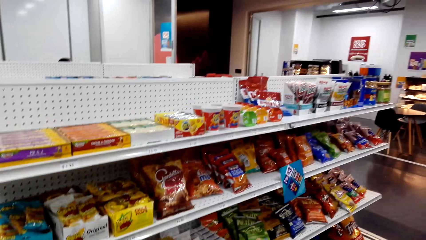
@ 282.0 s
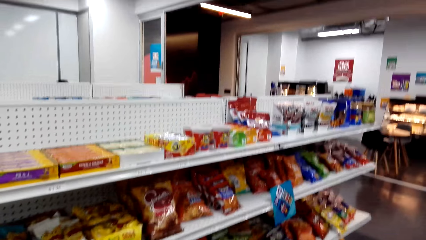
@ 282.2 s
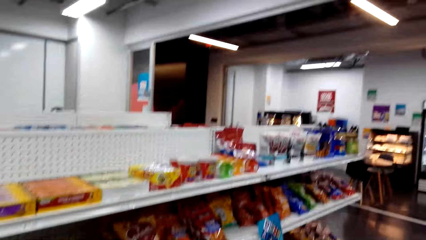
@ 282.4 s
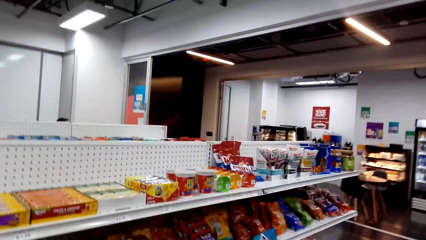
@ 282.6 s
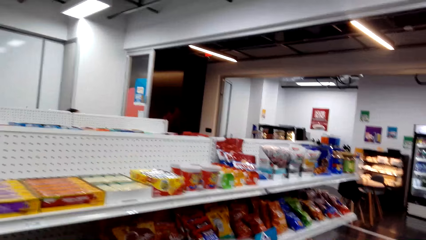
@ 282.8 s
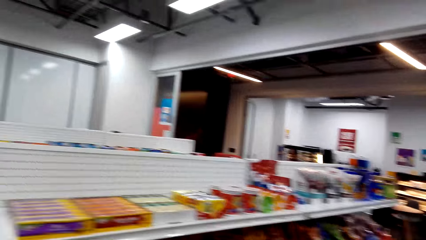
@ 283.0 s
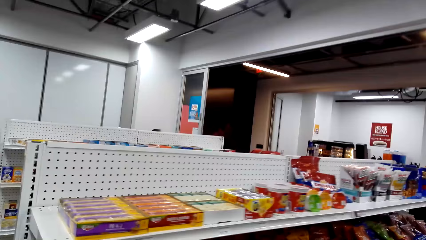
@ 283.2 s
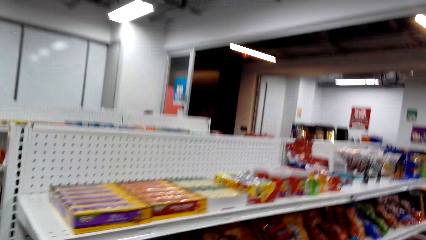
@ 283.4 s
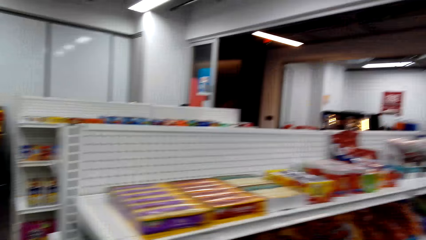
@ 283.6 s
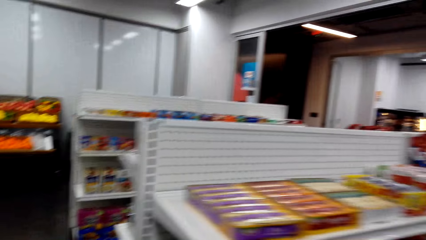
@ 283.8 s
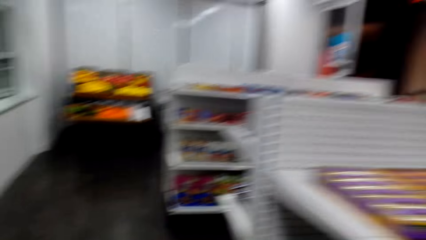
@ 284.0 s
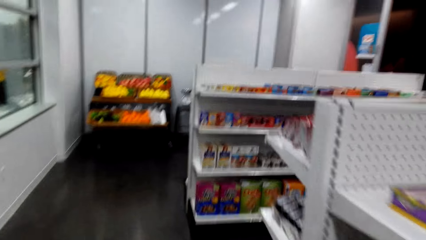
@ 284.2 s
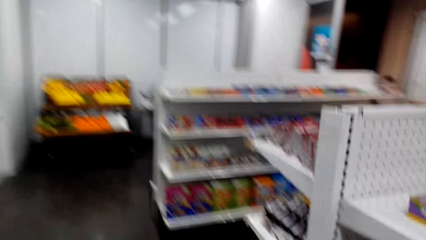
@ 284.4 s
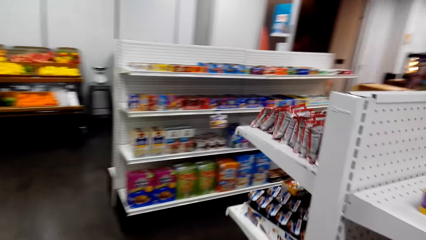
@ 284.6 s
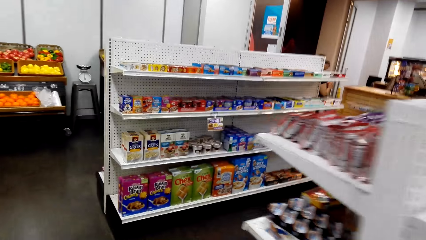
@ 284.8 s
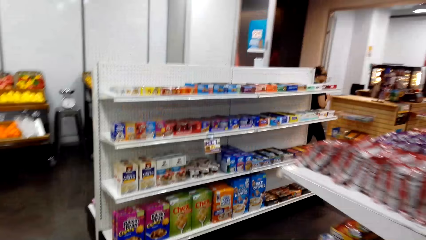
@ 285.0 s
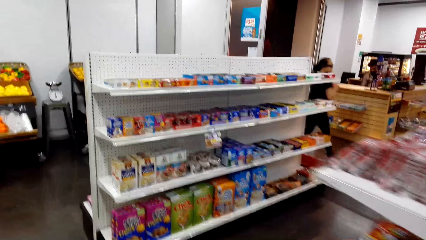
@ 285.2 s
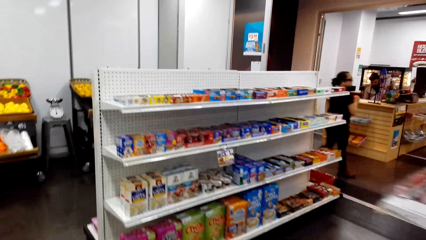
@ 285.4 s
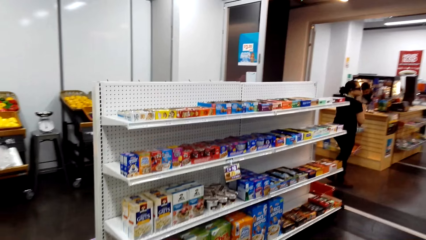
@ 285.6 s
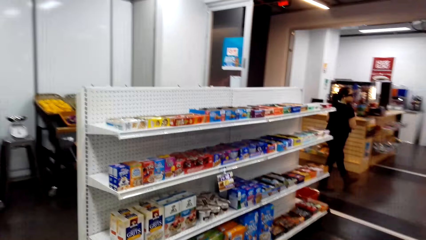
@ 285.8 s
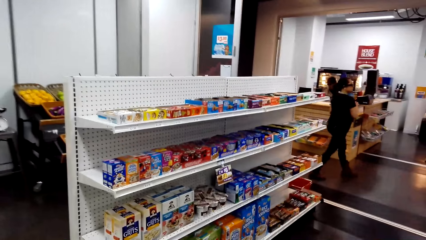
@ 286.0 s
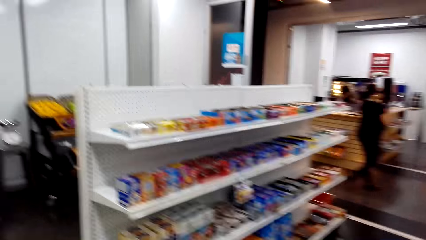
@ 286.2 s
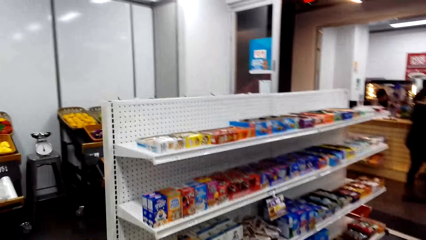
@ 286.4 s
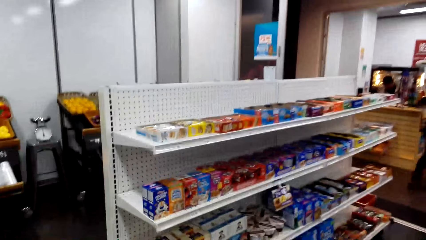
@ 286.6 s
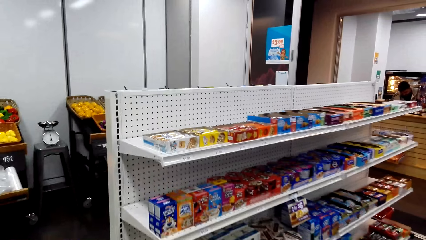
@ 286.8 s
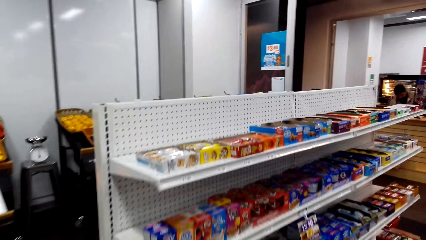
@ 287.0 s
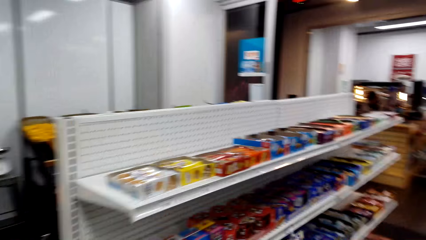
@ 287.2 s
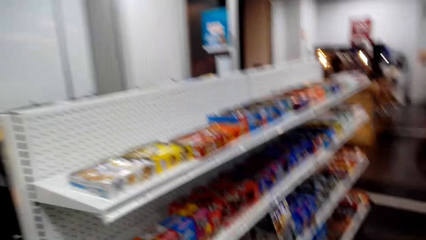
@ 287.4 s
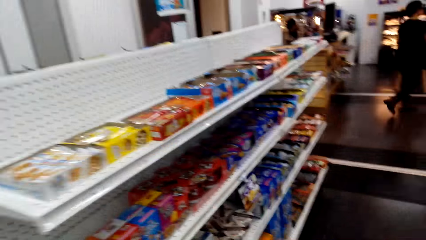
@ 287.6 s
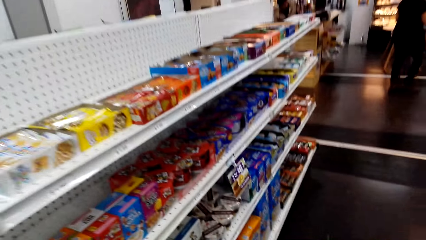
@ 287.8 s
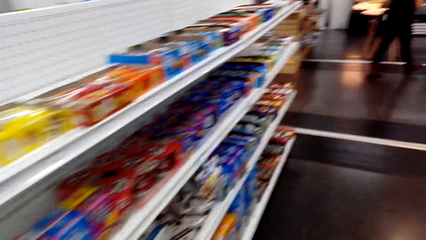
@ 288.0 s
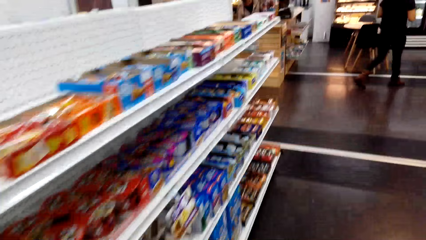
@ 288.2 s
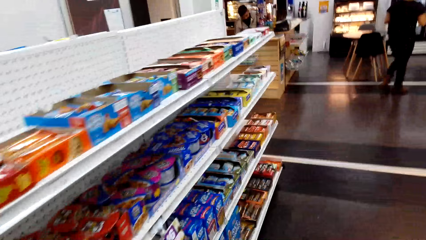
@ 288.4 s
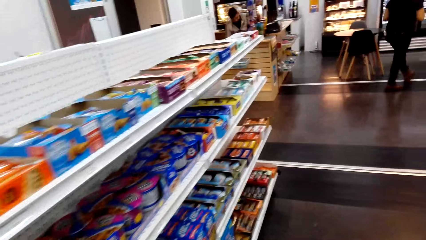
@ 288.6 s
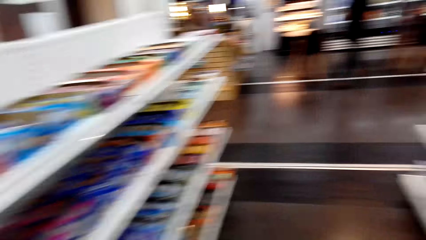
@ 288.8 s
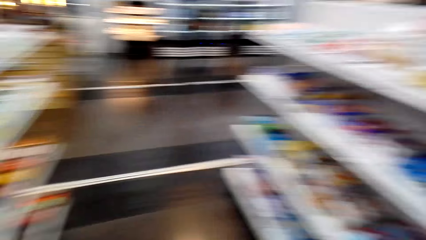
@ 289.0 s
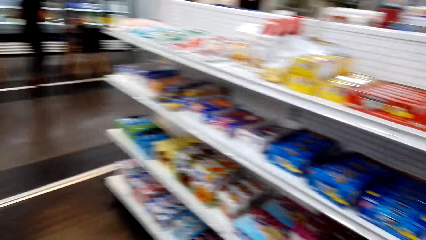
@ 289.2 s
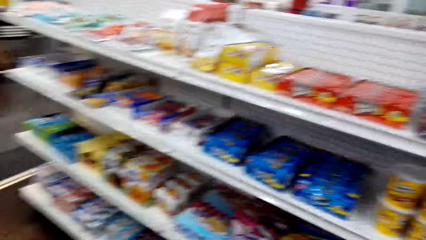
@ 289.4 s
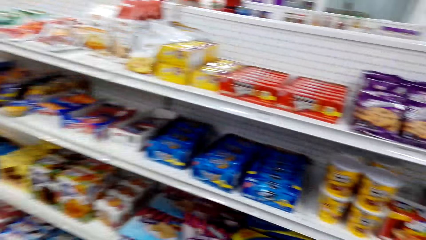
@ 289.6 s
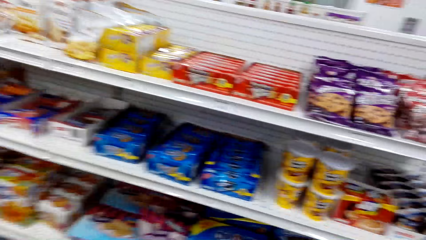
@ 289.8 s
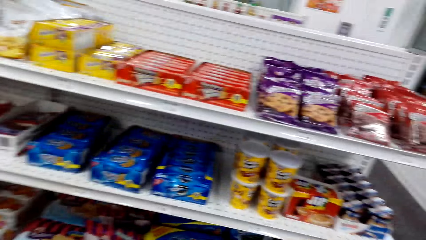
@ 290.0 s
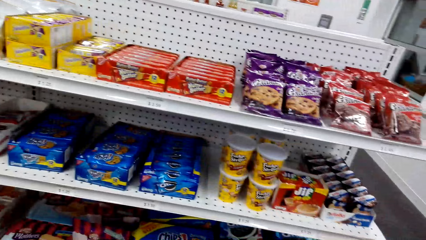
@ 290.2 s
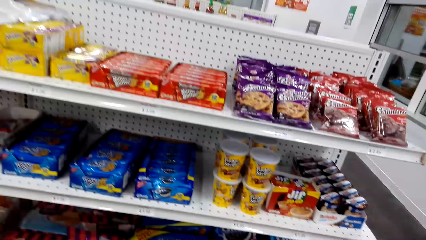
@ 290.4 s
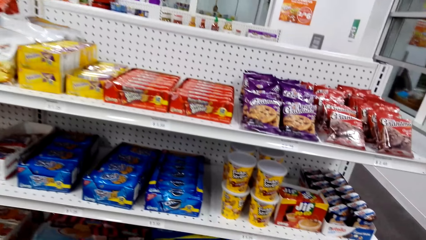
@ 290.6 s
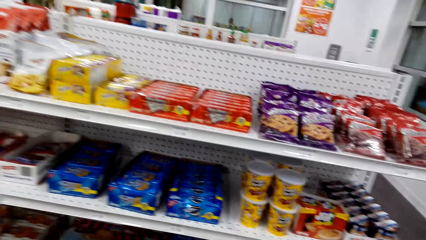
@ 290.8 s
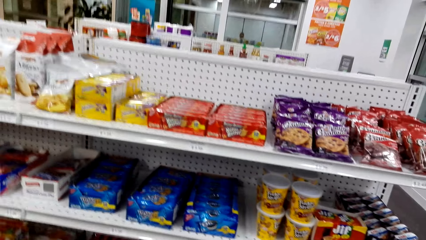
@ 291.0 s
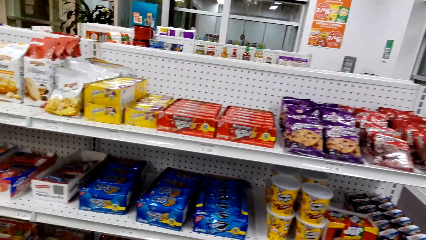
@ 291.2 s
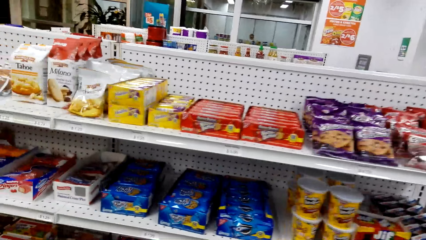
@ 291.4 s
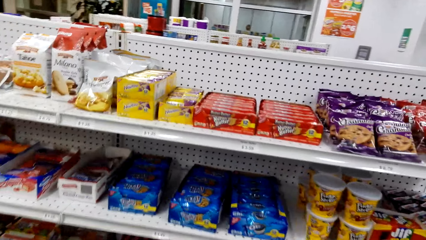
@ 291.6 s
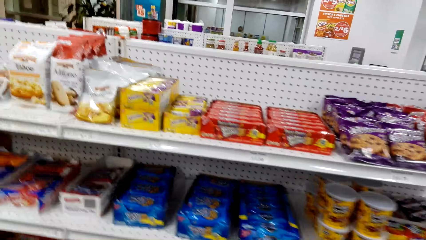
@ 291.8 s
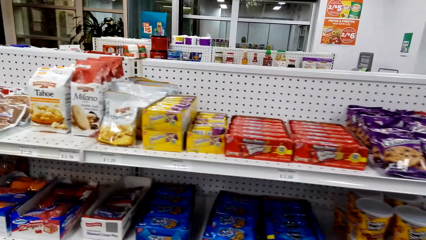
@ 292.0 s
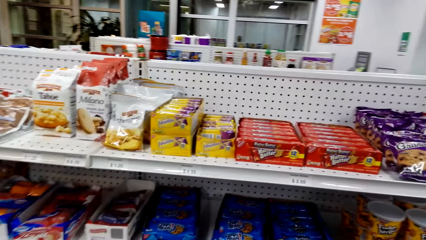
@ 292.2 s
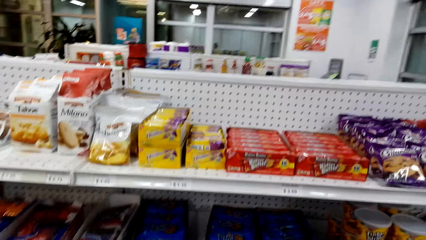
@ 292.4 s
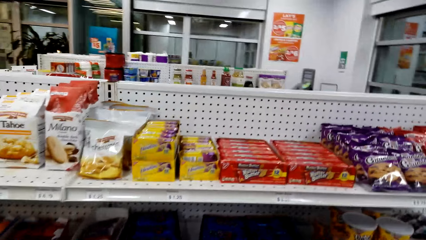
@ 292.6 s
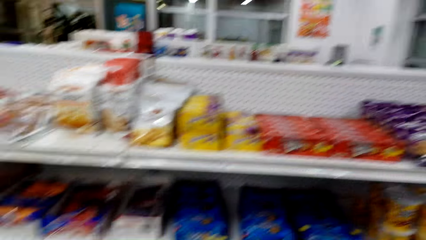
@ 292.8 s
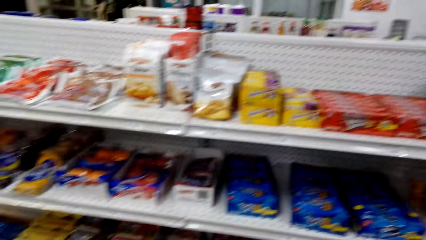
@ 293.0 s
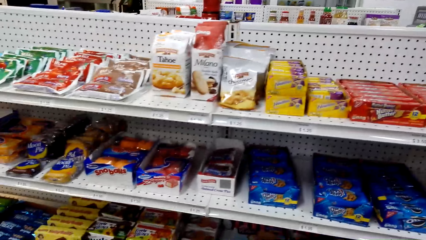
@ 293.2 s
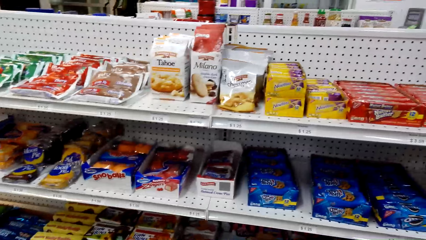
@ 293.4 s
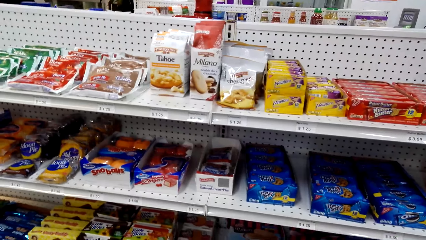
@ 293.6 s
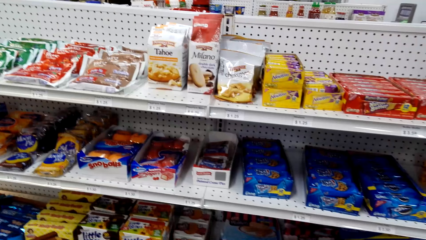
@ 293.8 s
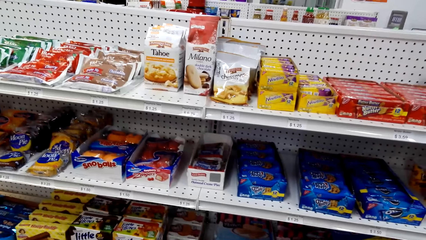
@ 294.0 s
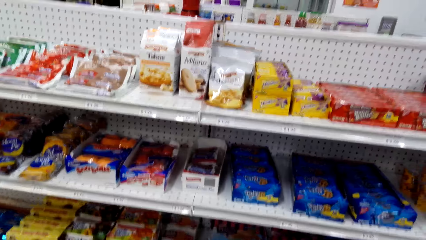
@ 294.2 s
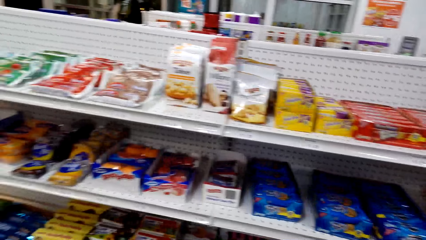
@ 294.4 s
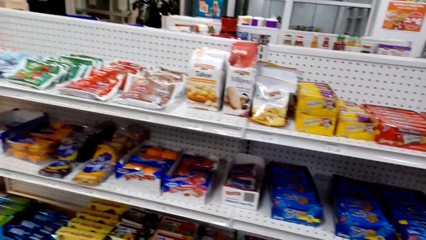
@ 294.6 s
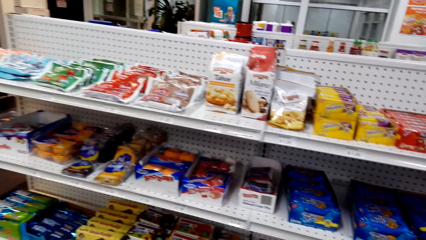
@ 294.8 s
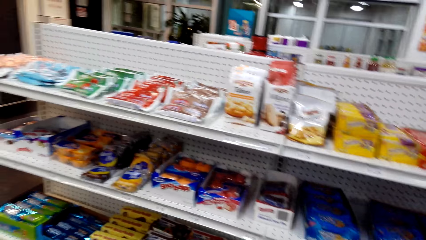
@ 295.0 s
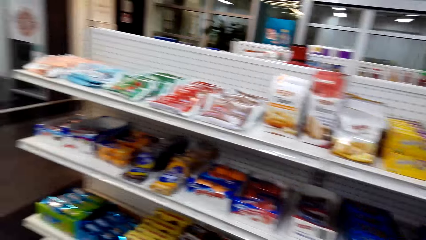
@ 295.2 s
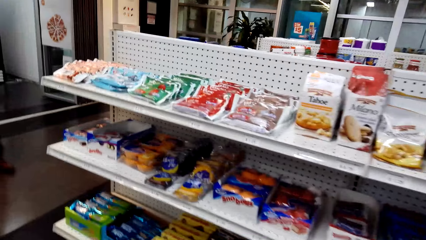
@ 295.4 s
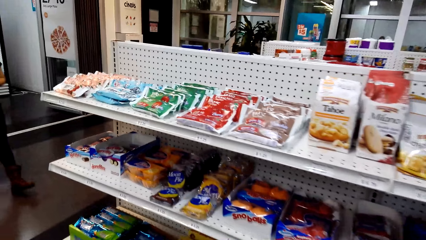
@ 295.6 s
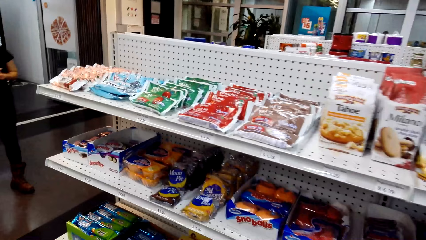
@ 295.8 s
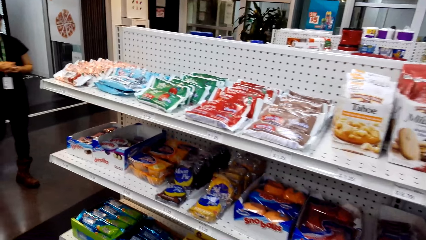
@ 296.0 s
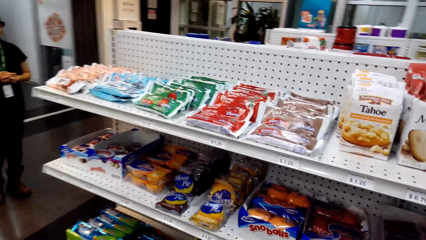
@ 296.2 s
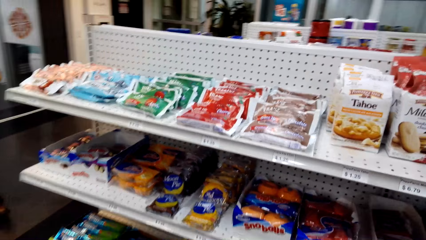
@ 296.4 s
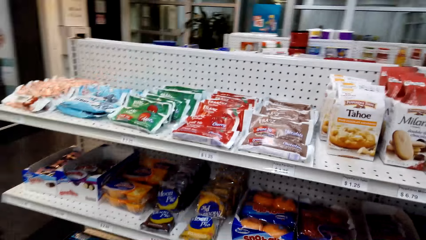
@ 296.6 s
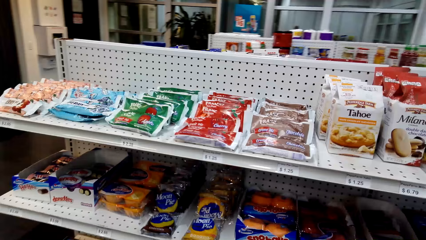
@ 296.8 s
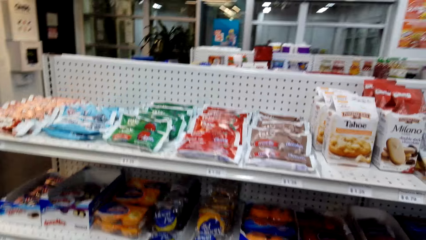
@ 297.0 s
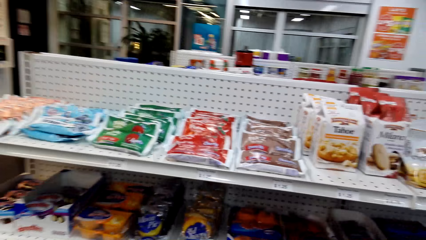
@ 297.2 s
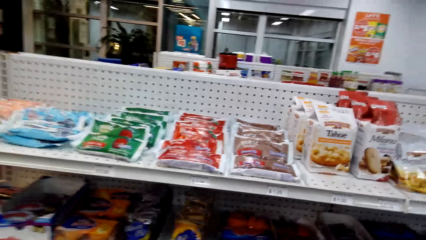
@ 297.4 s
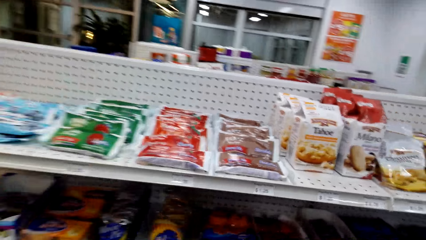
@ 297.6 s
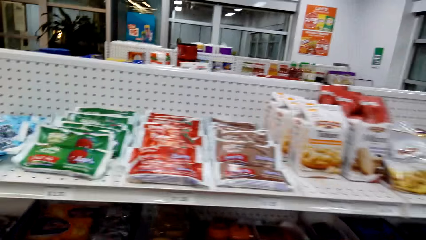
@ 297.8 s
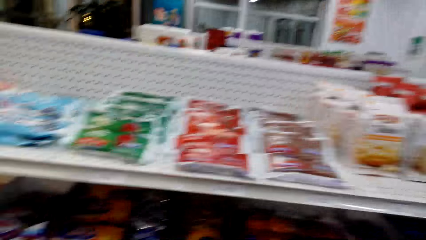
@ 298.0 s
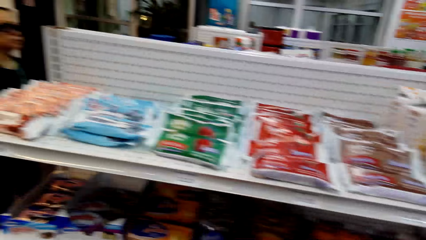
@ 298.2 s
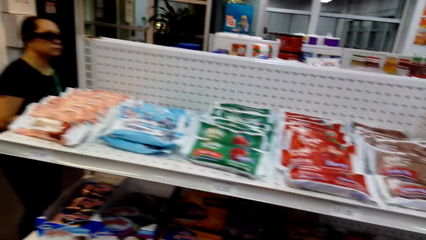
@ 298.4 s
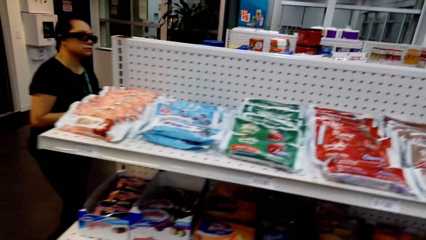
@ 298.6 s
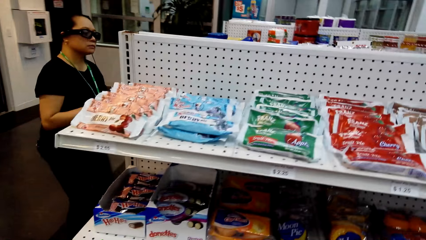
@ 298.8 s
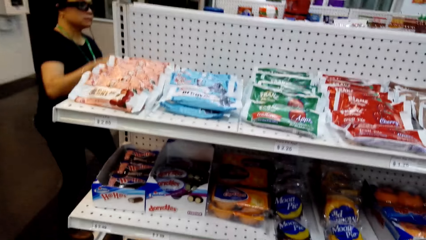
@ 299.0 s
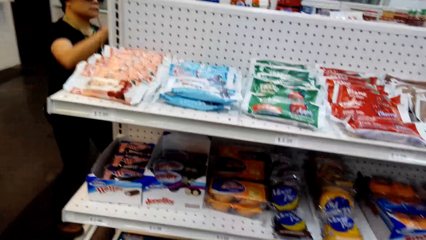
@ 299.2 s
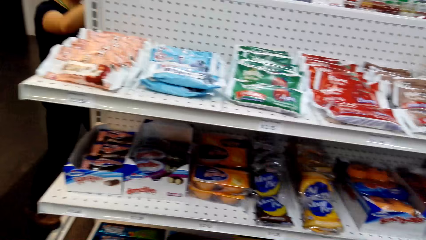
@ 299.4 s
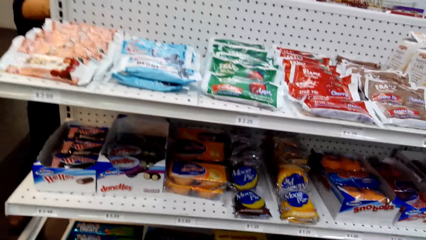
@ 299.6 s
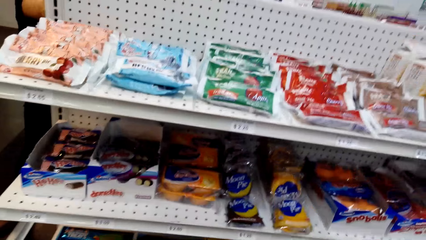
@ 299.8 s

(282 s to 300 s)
The camera wearer walks, sings and looks around. They walk along the shelf counter. They sing and look at the items on the supermarket shelf. They walk, sing and look at the items on the supermarket shelf. They look at a woman. They talk to the woman.
